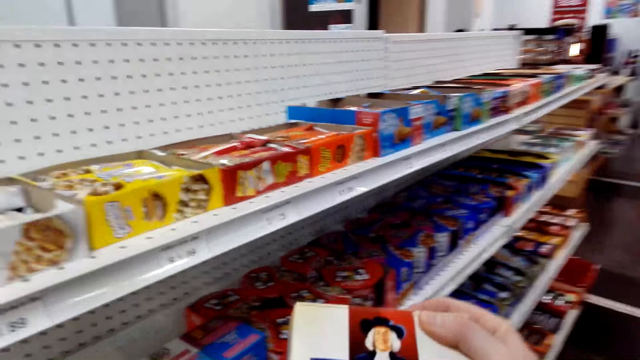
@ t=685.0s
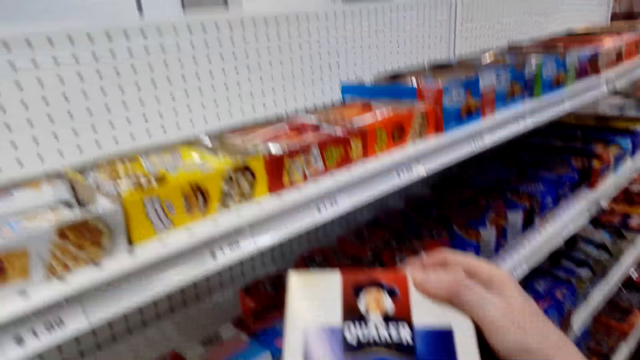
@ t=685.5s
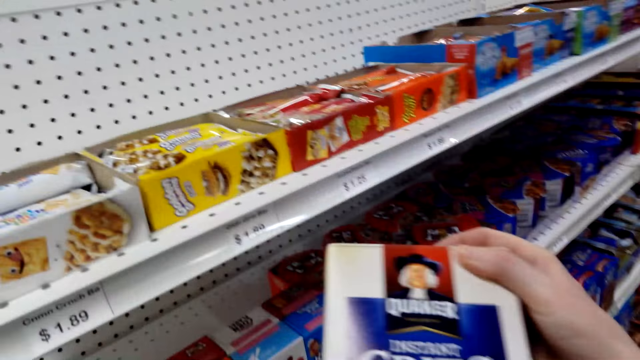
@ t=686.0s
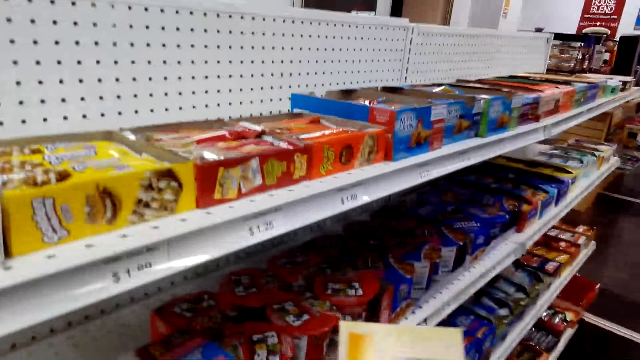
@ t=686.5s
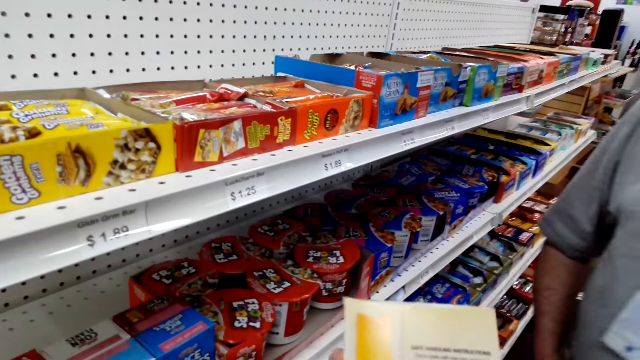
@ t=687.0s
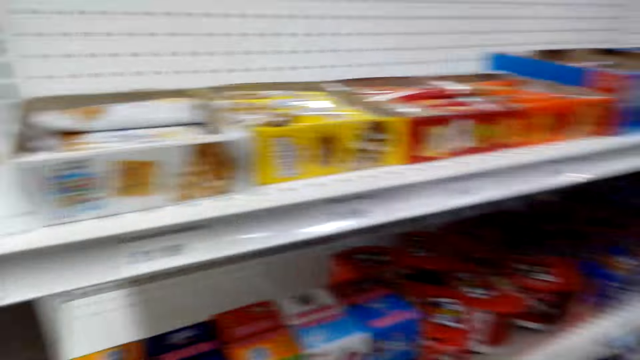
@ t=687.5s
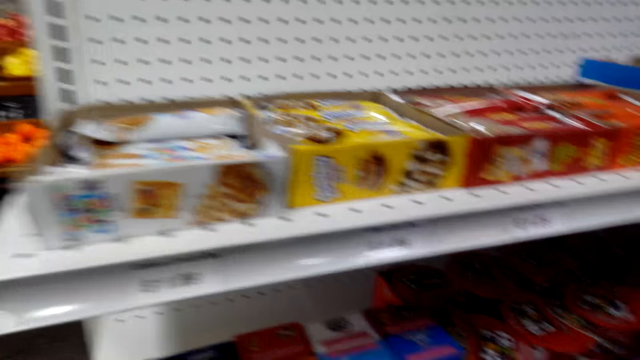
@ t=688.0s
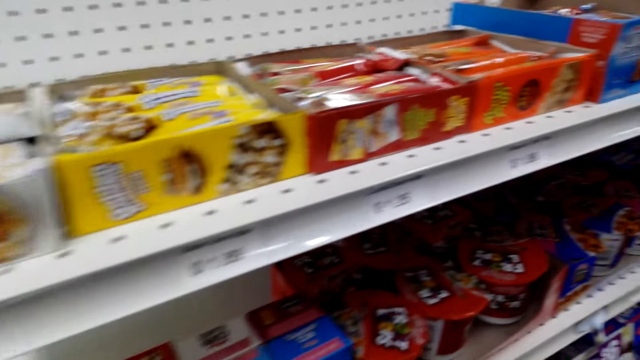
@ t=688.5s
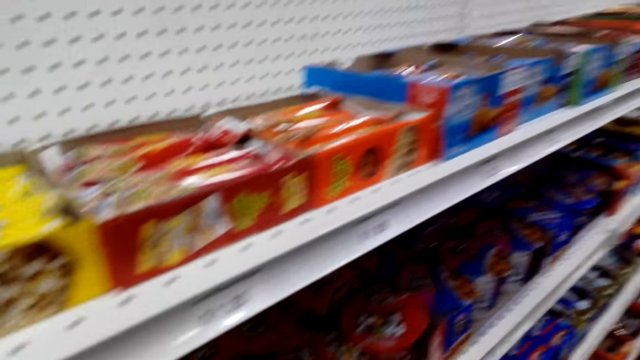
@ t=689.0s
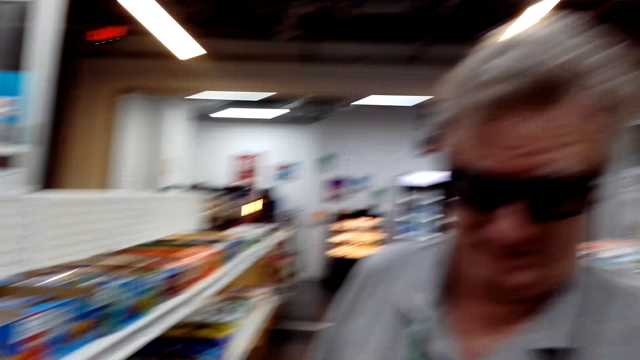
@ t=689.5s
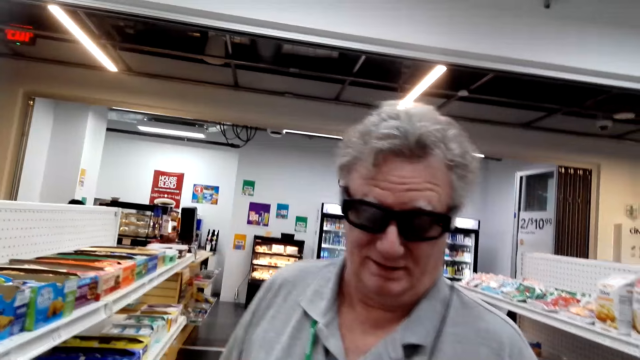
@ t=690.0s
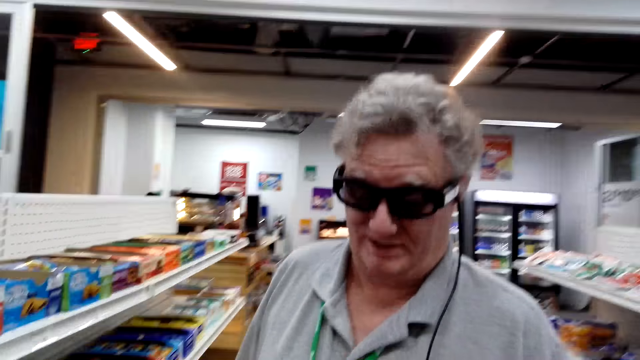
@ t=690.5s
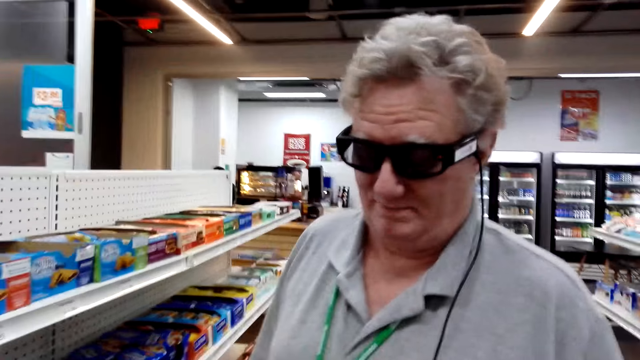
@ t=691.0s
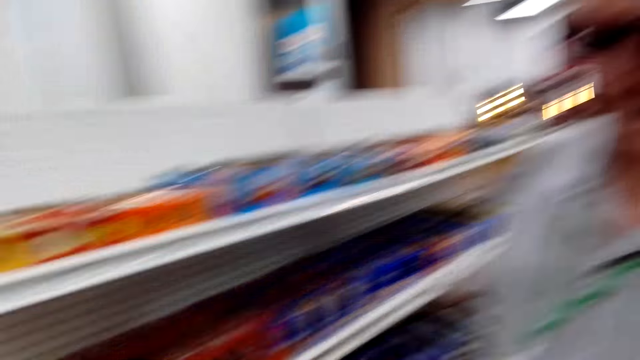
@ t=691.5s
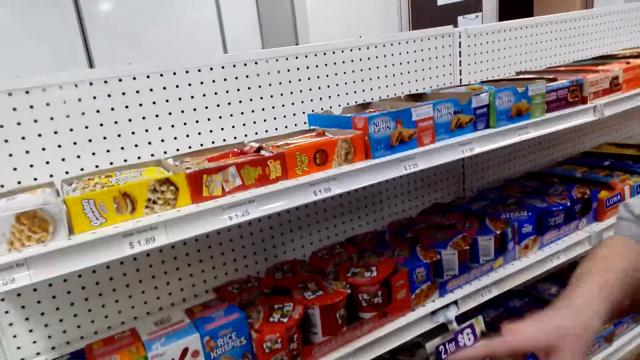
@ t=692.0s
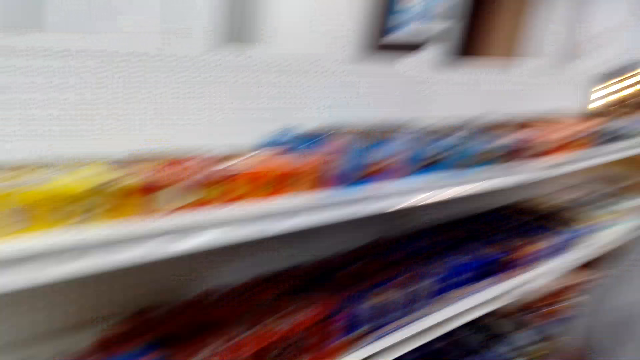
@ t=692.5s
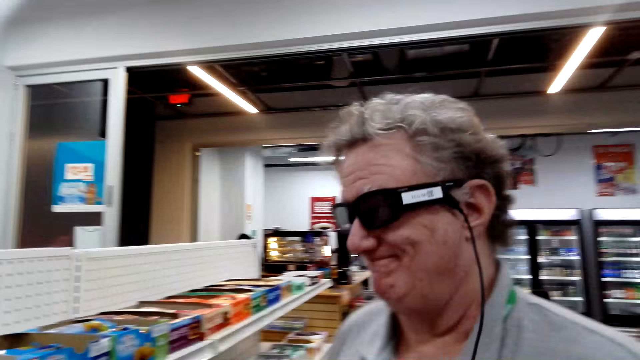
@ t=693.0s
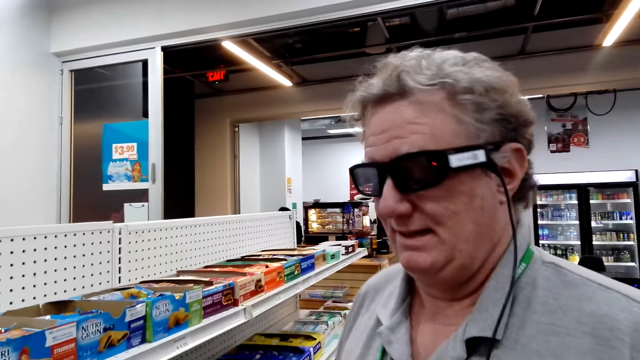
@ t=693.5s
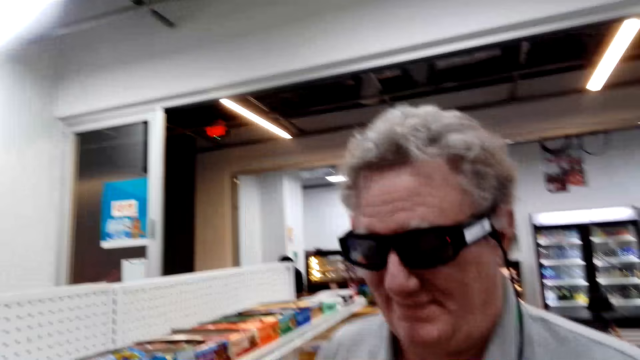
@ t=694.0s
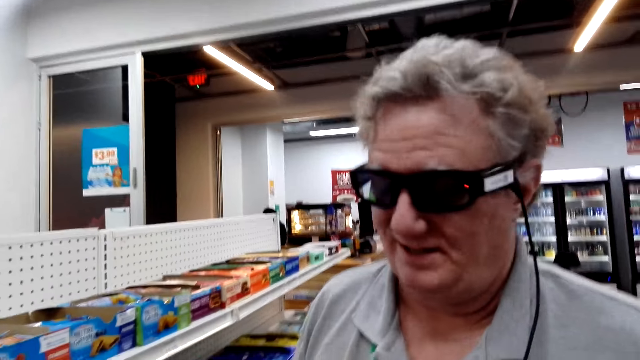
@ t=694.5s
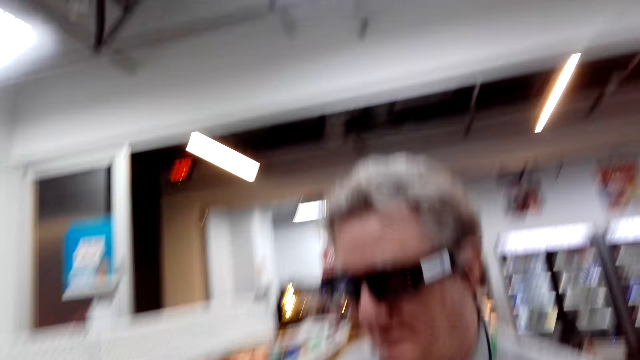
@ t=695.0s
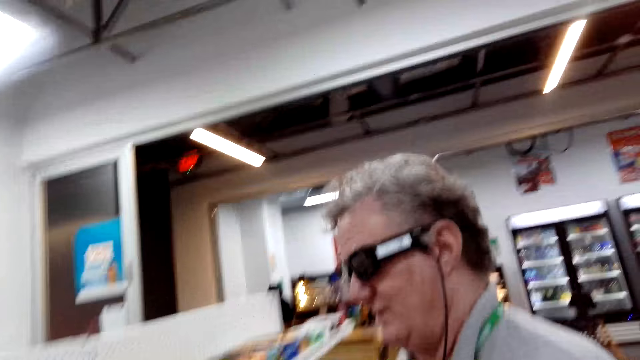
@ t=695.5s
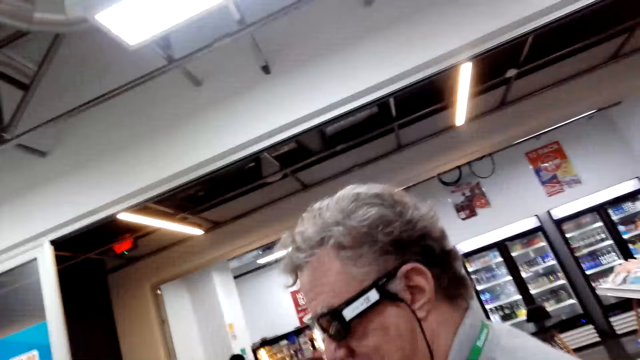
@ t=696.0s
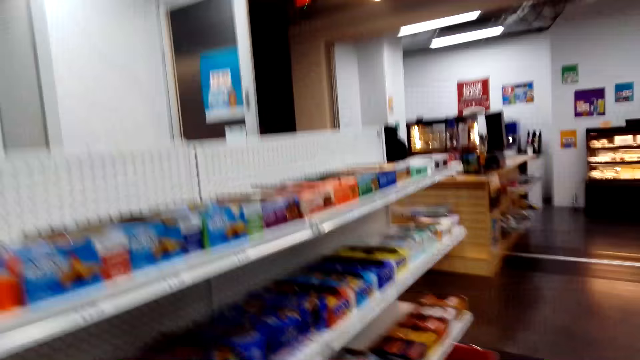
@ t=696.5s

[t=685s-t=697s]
The camera wearer picks up Quaker. They hold a box while talking to a man.

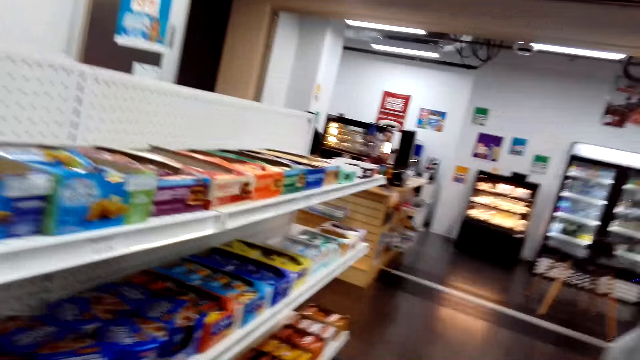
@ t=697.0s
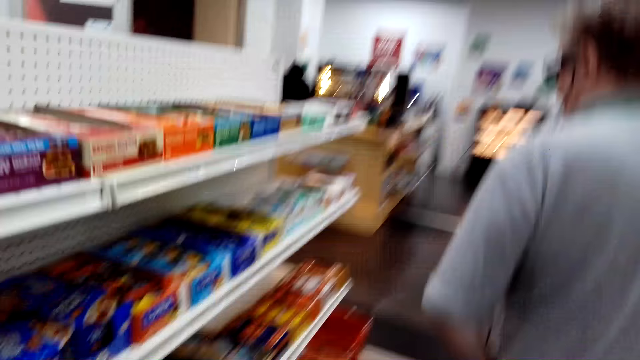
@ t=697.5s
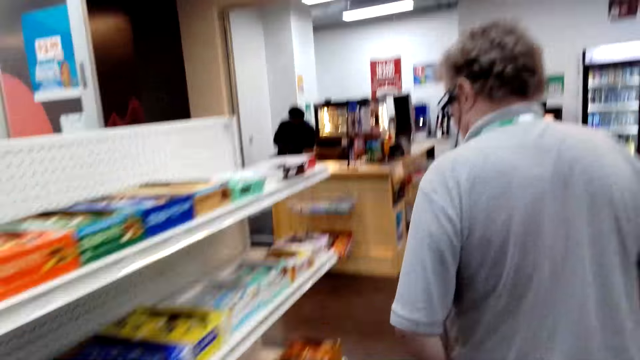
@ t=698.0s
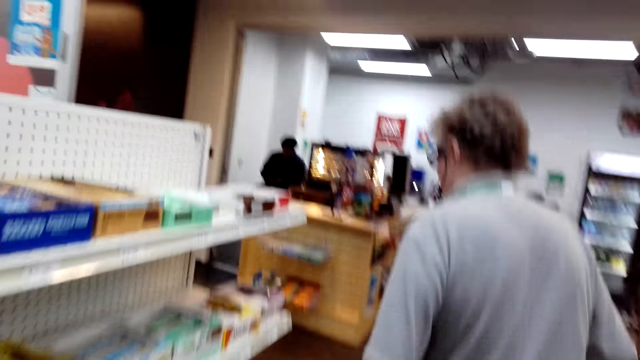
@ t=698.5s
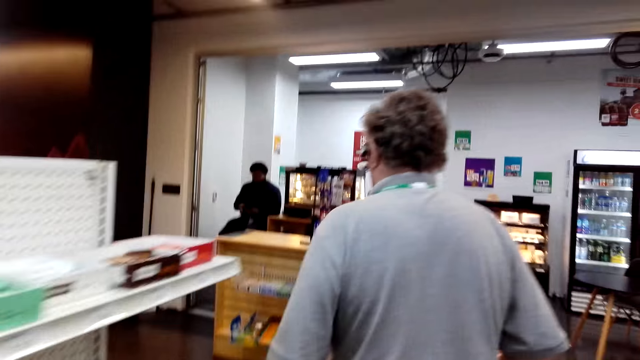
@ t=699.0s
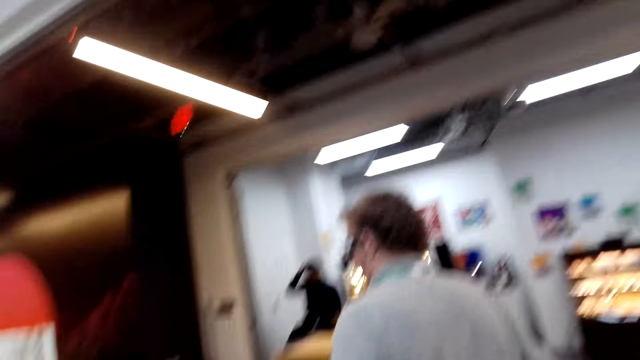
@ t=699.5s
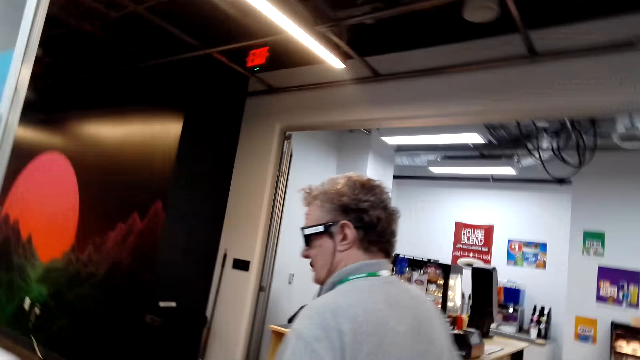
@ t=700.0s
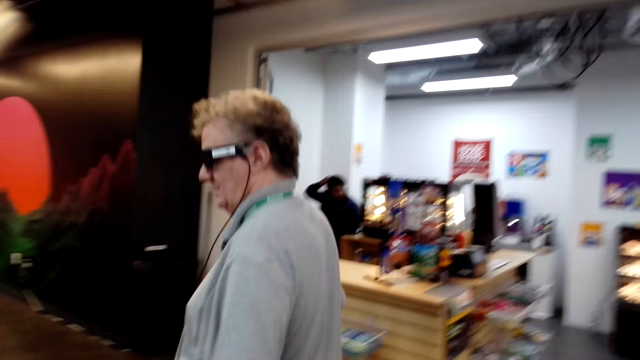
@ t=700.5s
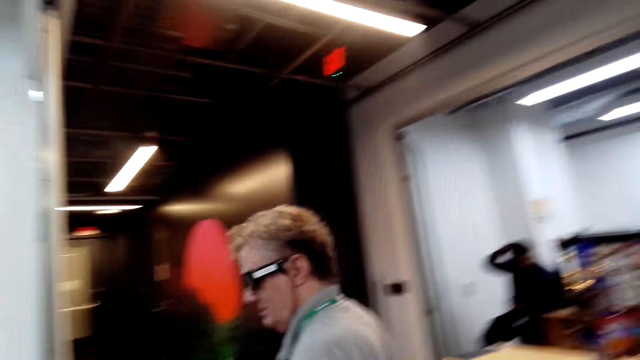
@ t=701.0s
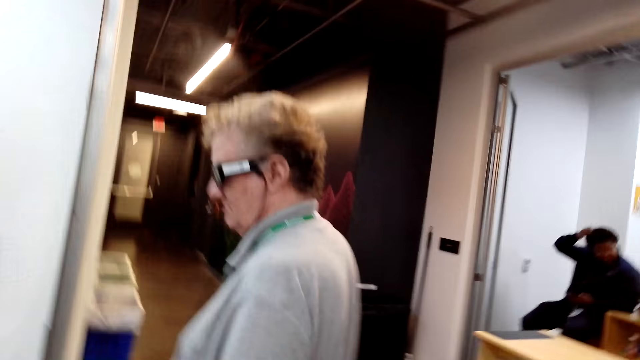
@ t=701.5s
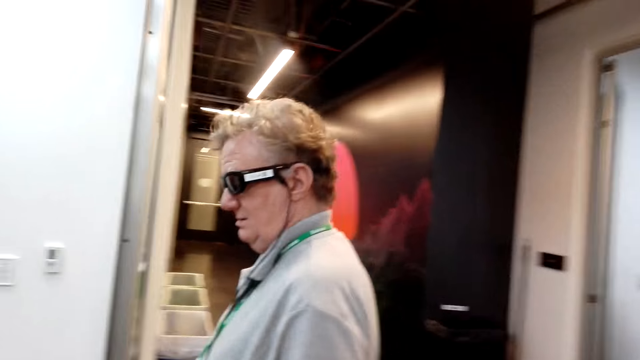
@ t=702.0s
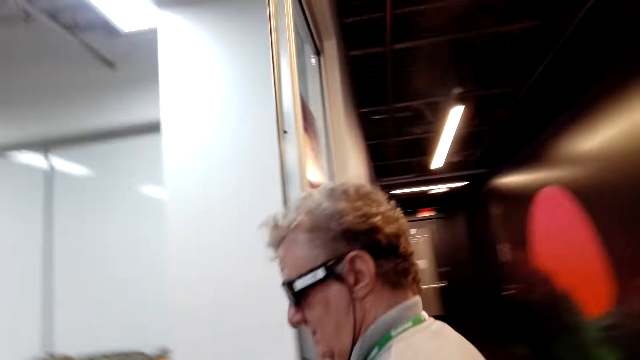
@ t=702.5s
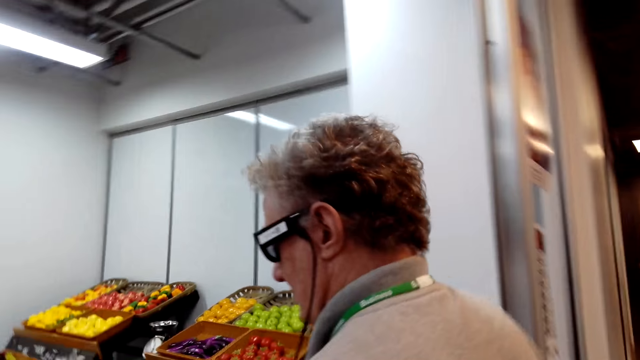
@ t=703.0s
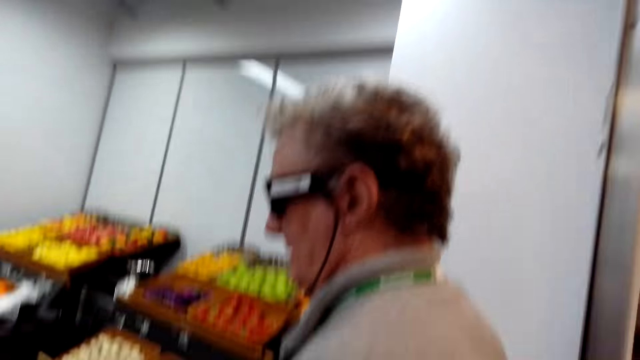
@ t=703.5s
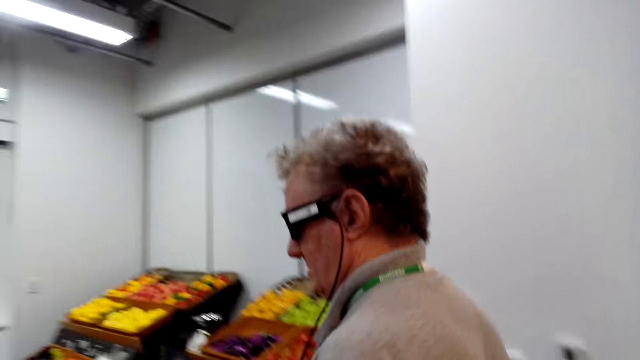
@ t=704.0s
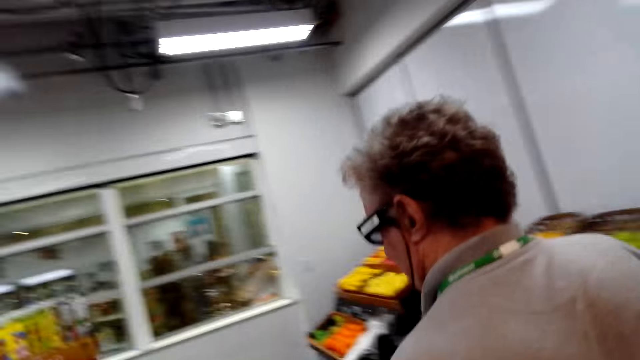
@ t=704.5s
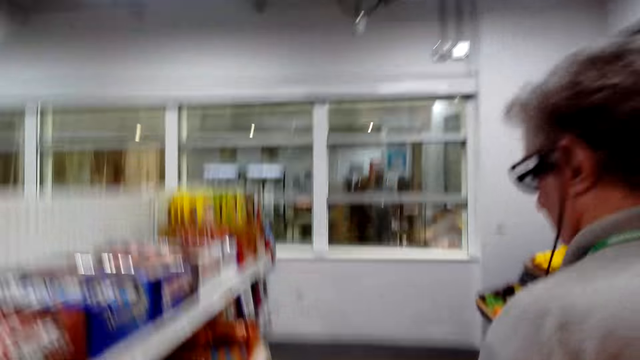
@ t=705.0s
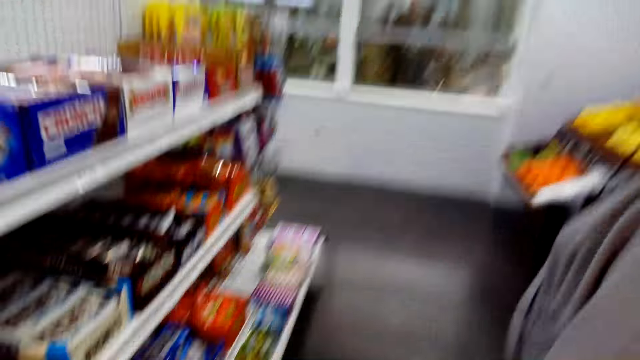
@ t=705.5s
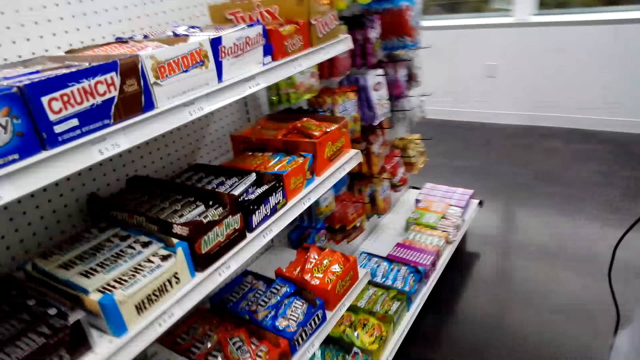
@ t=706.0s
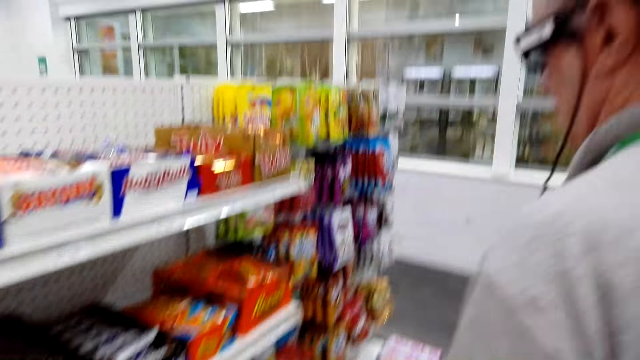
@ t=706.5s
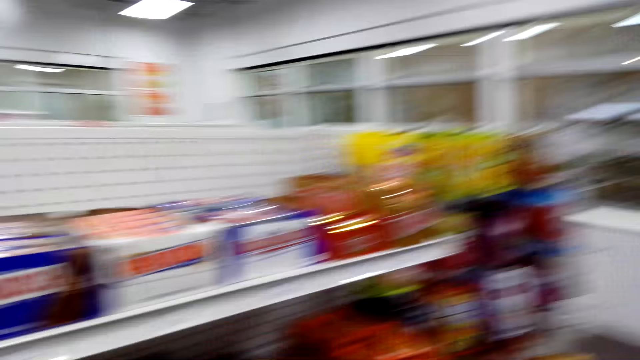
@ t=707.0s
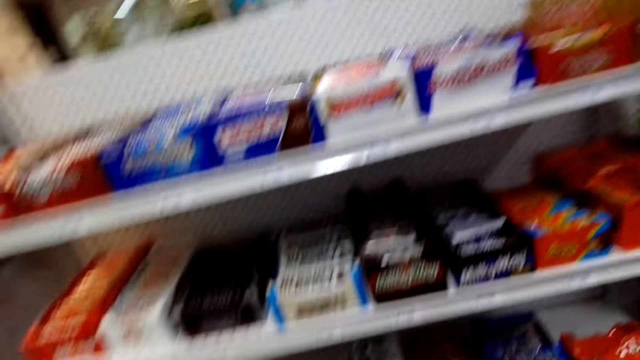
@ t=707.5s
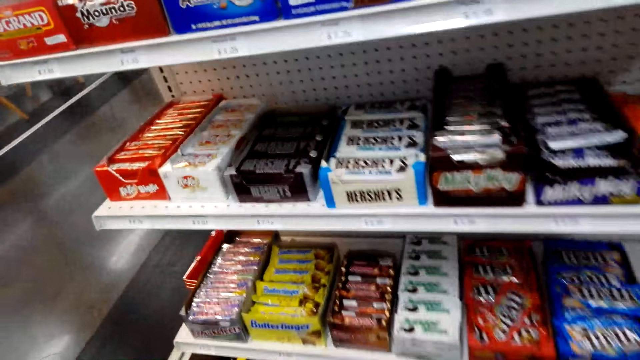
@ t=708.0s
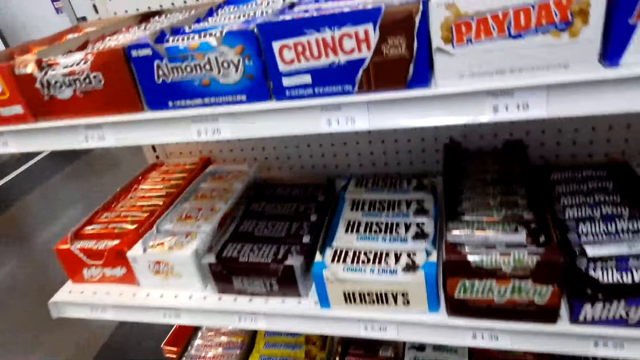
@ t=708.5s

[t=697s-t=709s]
The camera wearer and a man walk around. The camera wearer converses with the man. The camera wearer and the man walk around.
